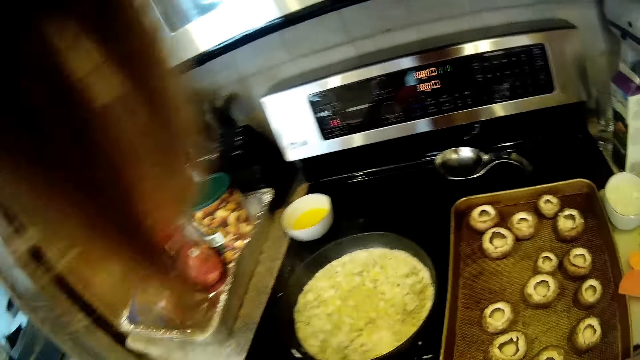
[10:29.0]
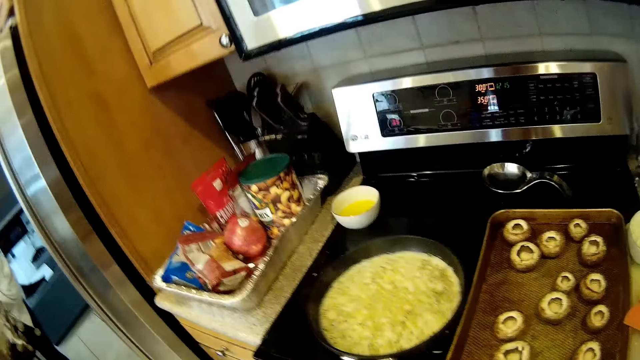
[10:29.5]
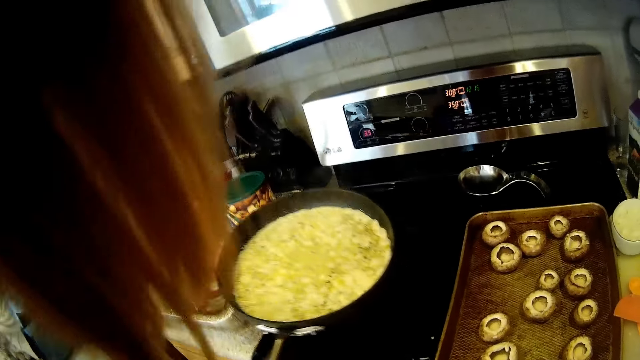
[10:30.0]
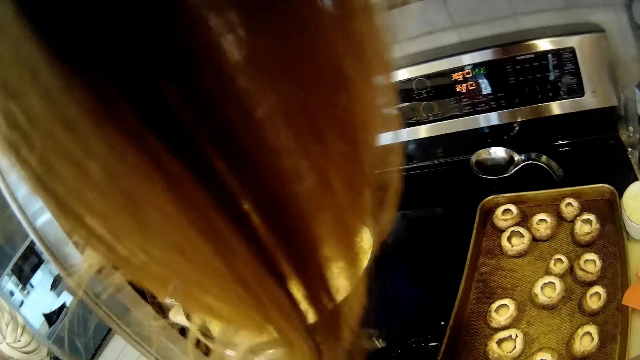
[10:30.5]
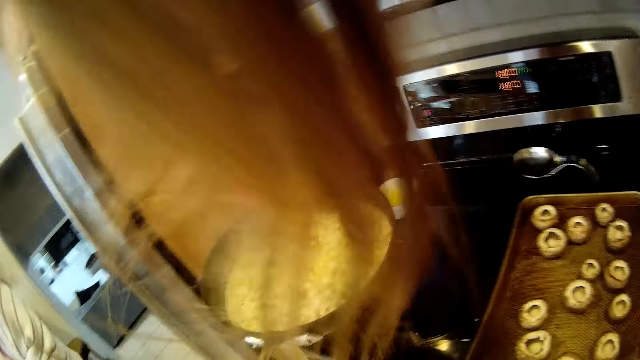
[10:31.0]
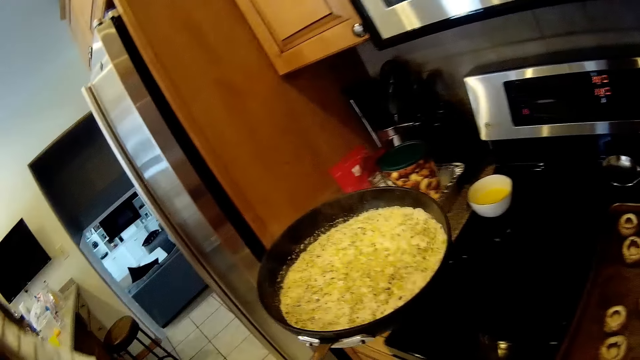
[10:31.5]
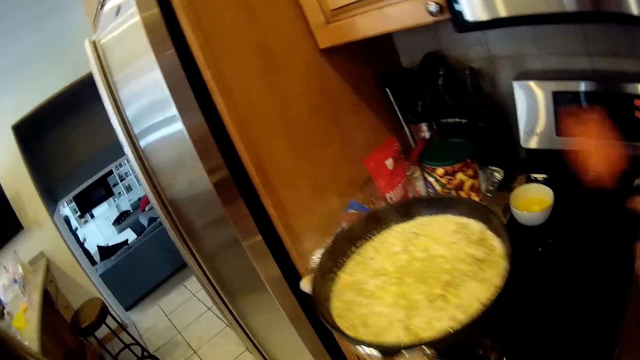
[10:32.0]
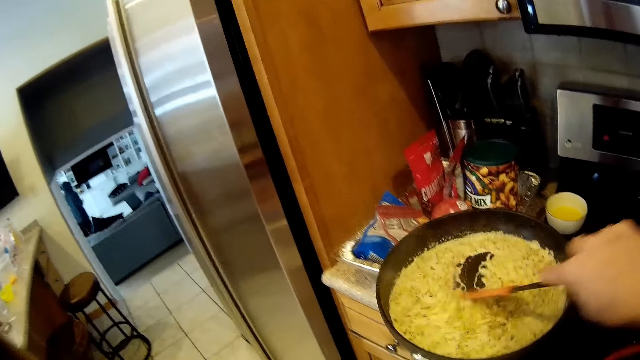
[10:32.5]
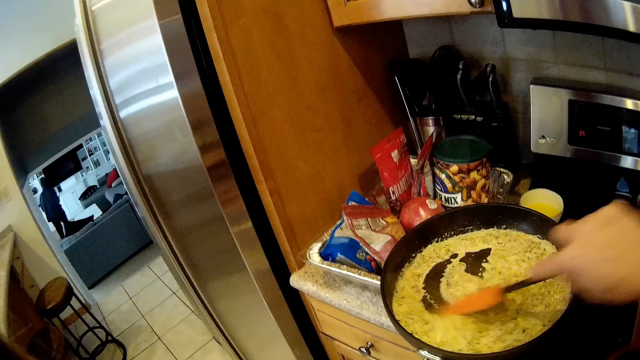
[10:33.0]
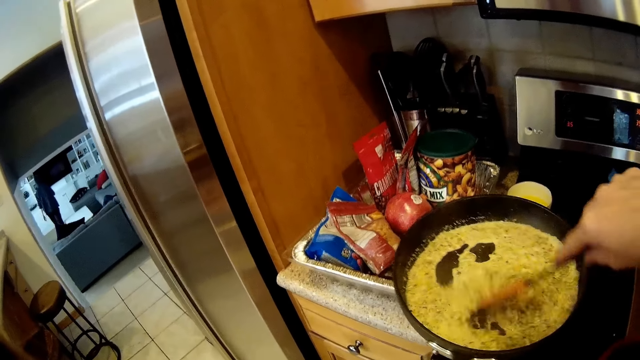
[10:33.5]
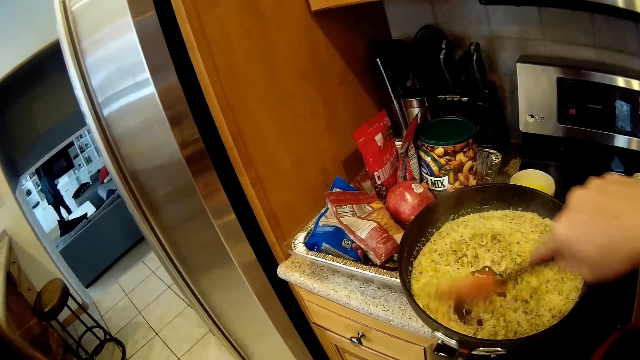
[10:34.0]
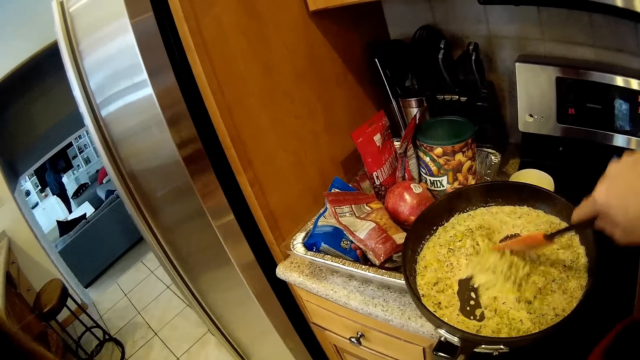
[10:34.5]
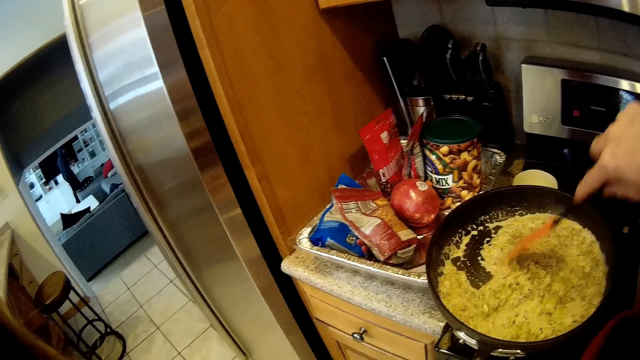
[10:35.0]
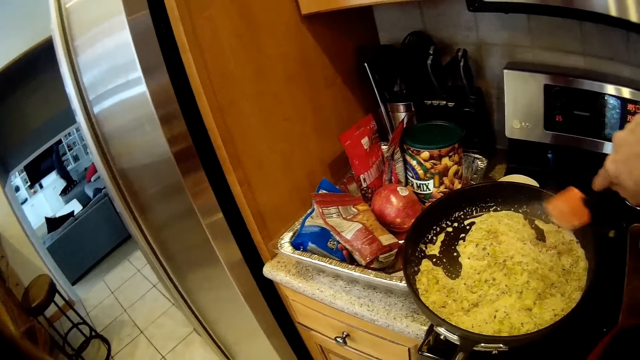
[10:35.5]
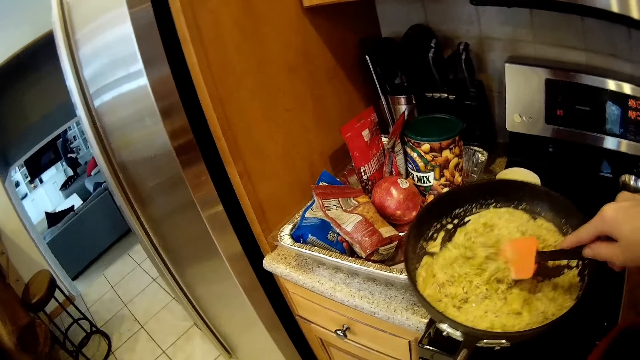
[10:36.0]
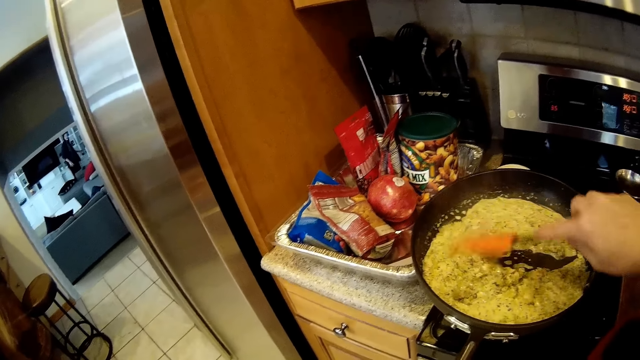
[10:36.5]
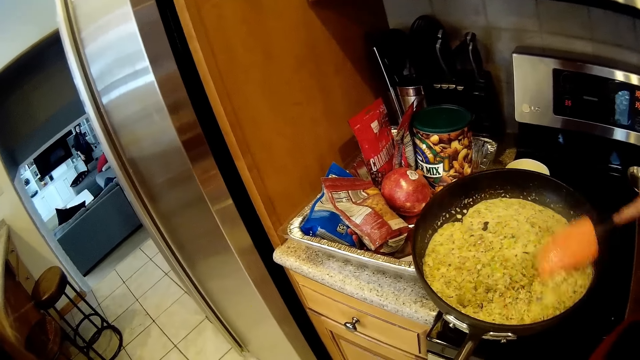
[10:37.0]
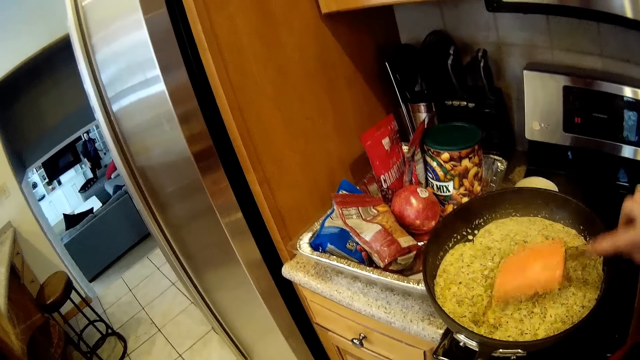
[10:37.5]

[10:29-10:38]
The camera wearer carries the frypan from the gas. A man walks round the sitting room. The camera wearer stirs the food in the frypan with a spoon.

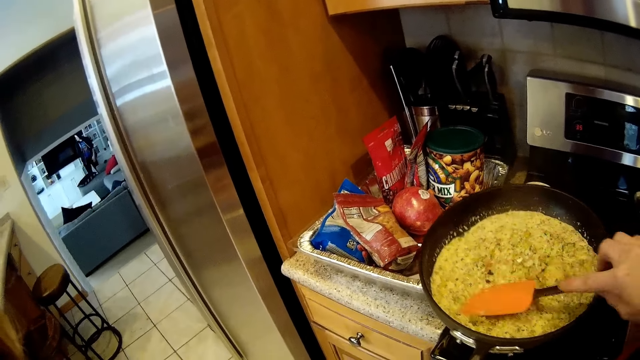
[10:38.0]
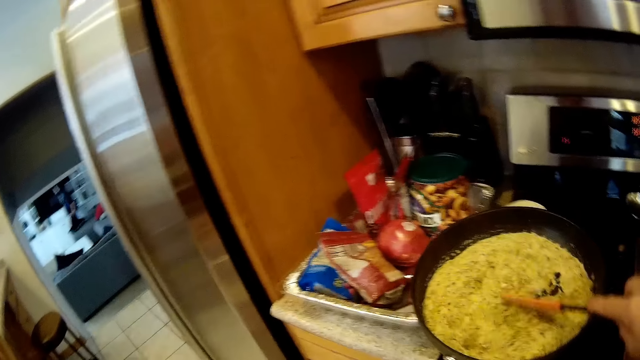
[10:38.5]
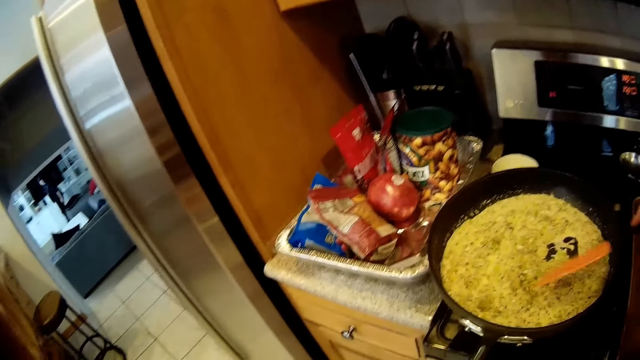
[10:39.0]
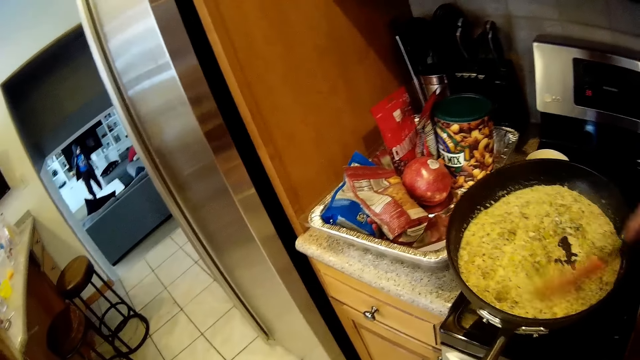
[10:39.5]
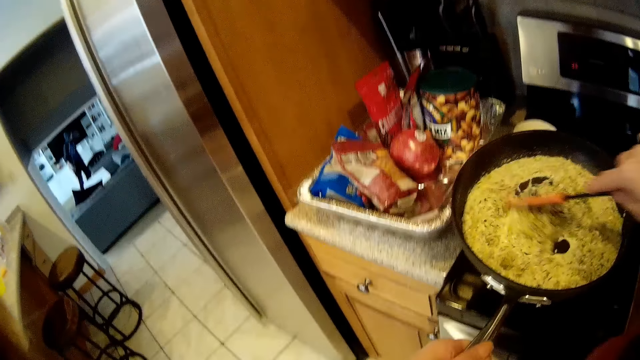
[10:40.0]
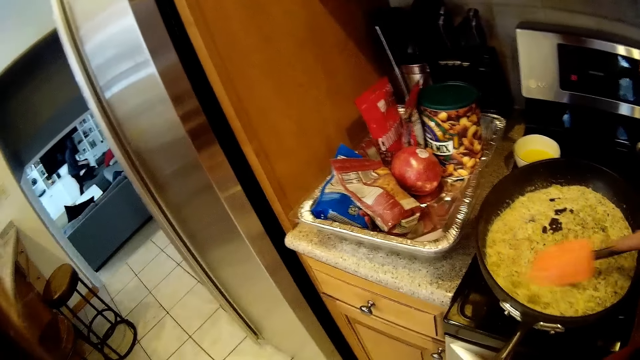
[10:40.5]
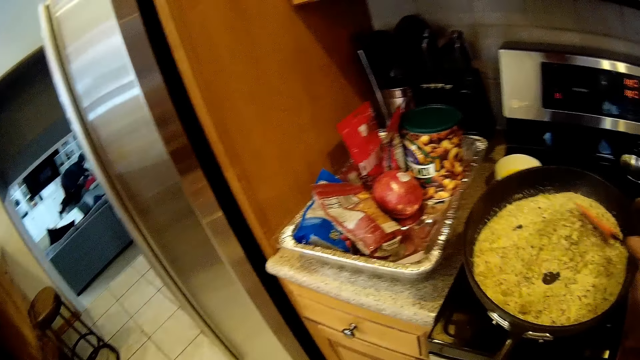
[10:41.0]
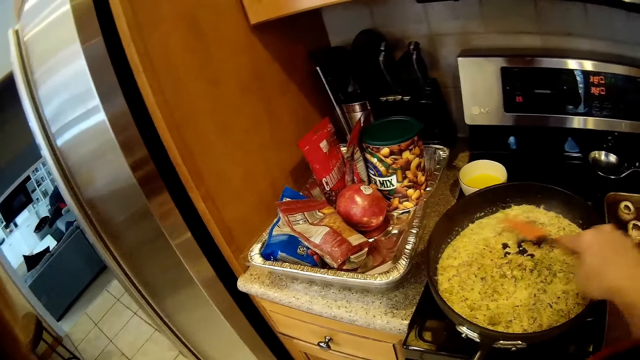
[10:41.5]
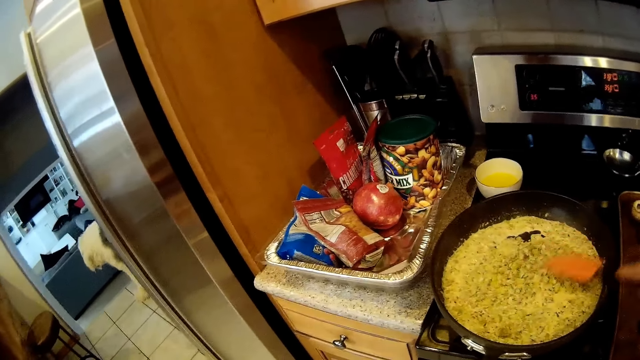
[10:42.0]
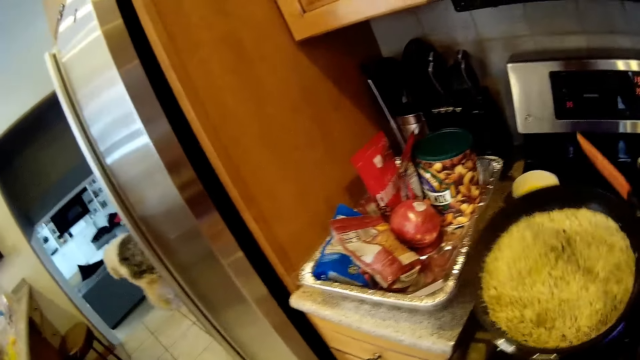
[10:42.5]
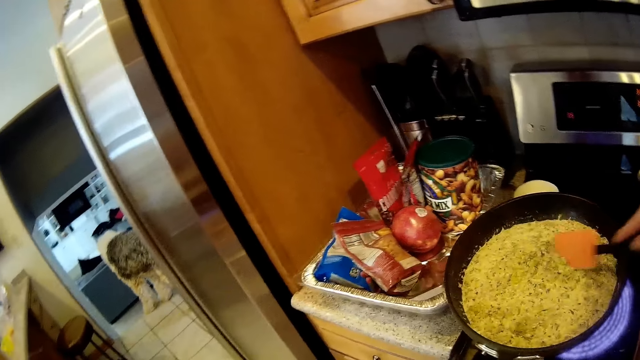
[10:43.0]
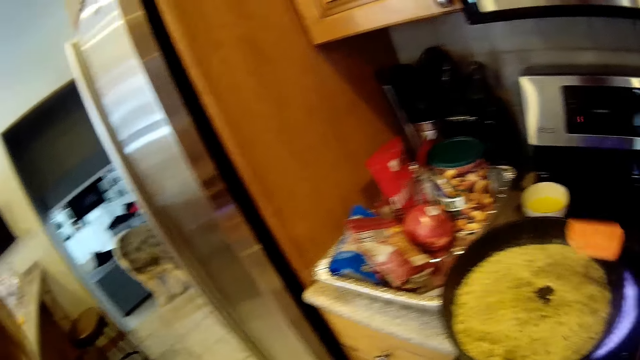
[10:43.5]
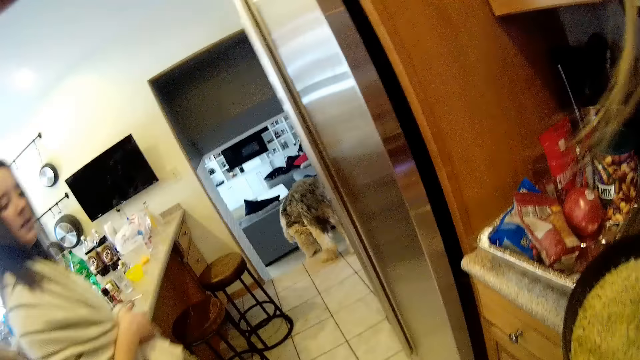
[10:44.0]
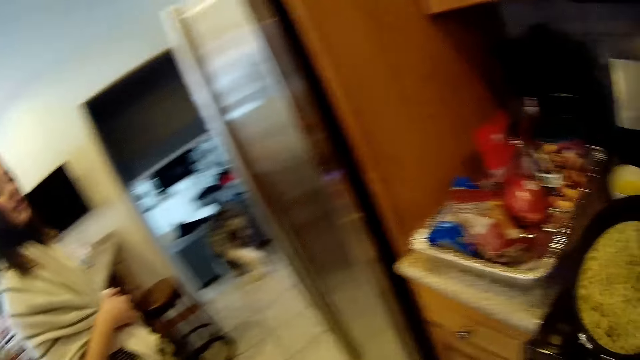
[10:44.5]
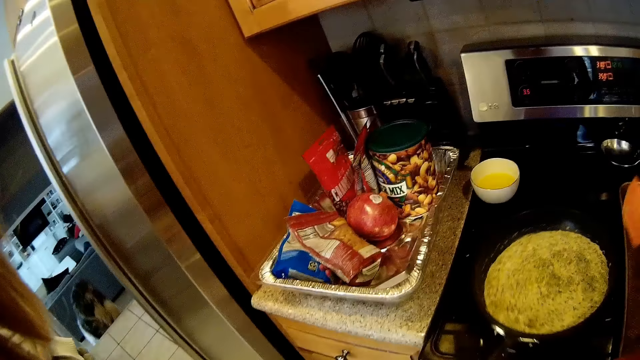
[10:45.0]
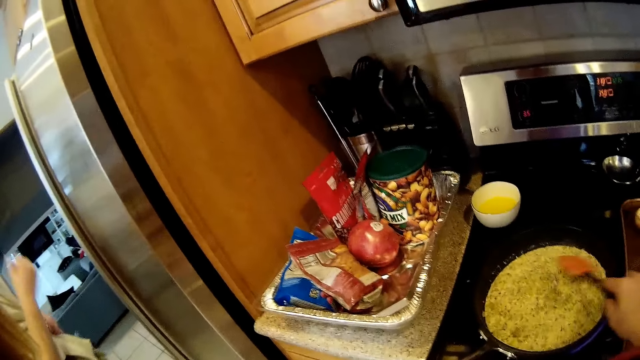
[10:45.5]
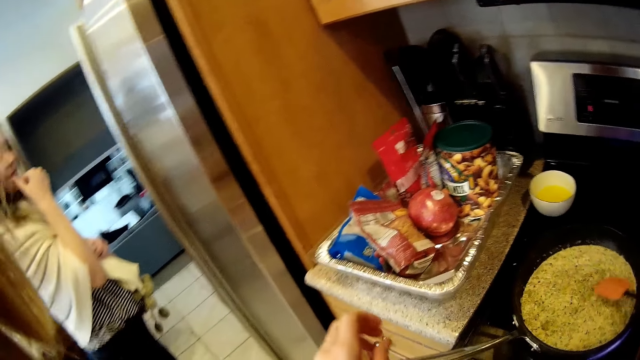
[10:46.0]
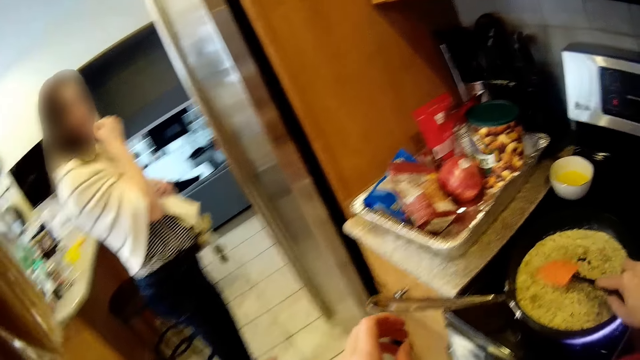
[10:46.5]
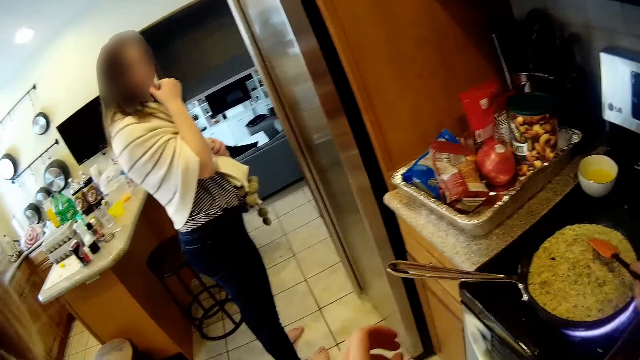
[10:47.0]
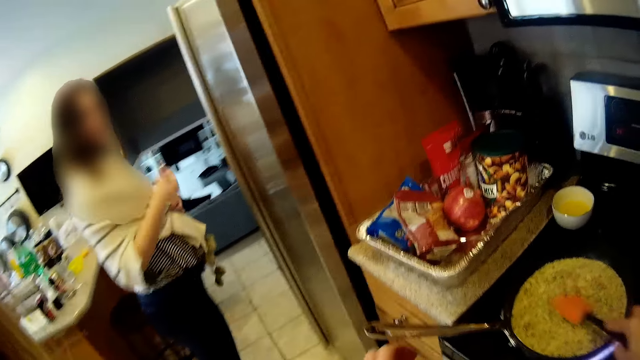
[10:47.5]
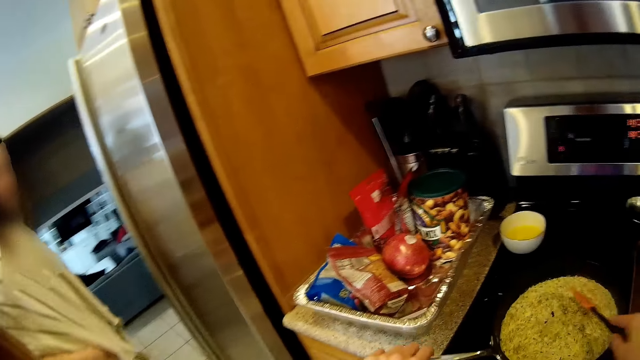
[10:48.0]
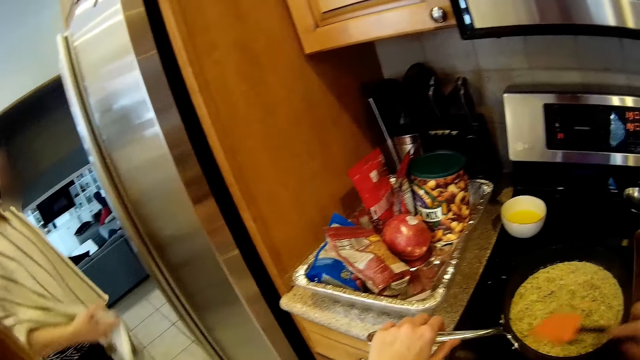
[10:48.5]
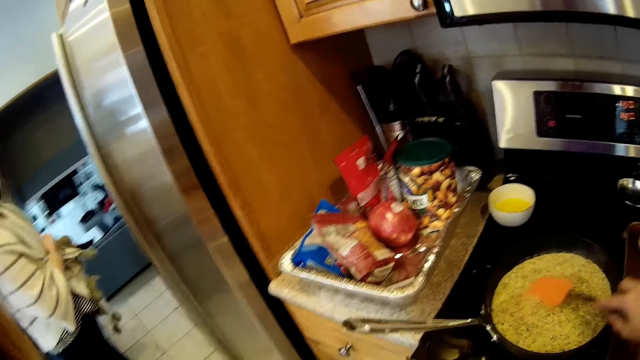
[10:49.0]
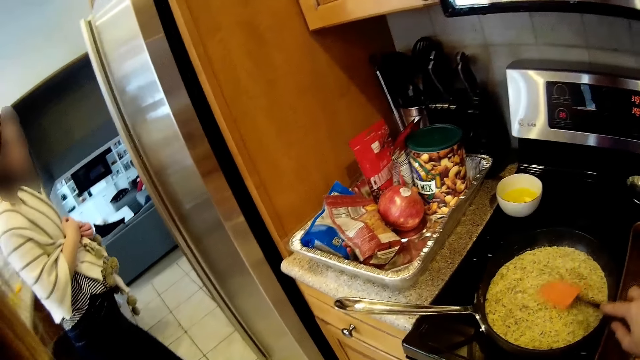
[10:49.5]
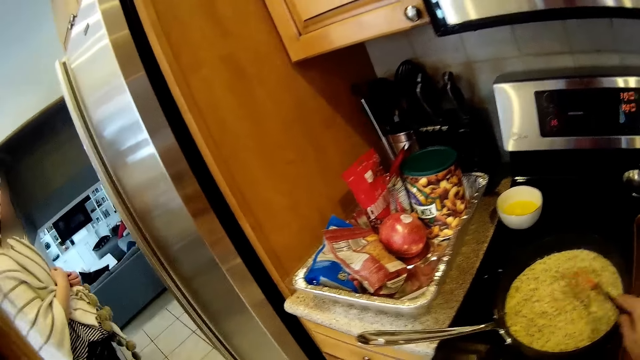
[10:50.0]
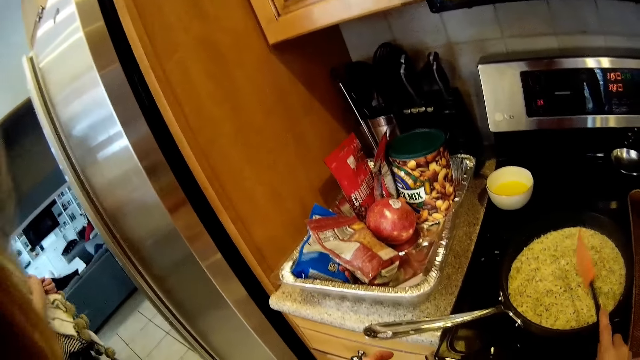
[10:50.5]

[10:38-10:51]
A man lays on the sofa. A dog walks towards the stairs. A woman talks to the camera wearer. The camera wearer talks with the woman. The dog walks down the stairs. The camera wearer stirs the food in the frypan with a spoon. The woman puts her hand in her mouth.
